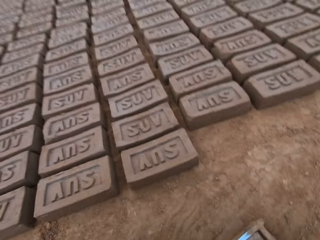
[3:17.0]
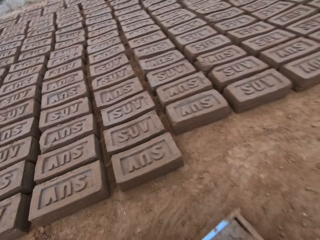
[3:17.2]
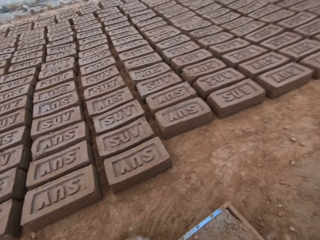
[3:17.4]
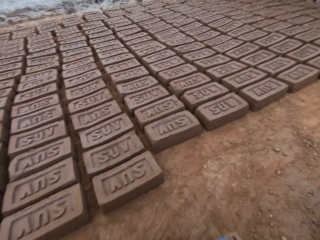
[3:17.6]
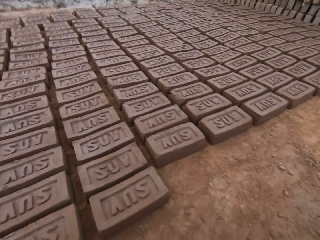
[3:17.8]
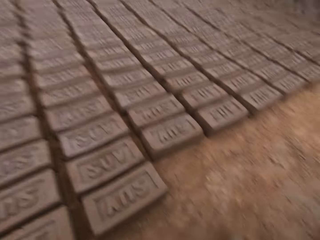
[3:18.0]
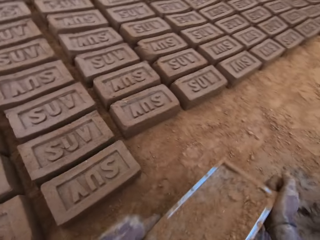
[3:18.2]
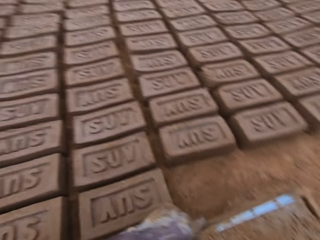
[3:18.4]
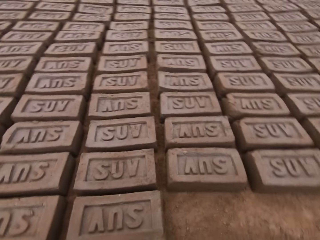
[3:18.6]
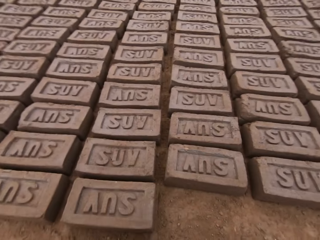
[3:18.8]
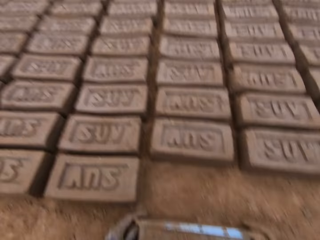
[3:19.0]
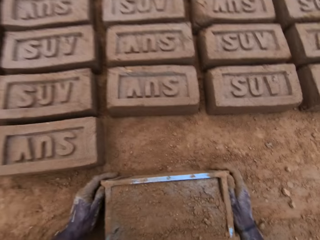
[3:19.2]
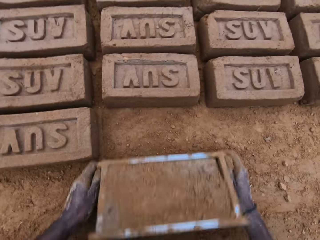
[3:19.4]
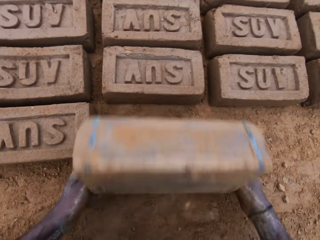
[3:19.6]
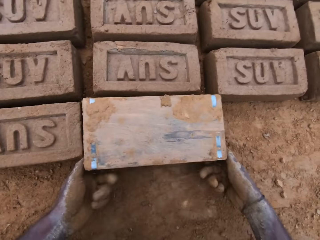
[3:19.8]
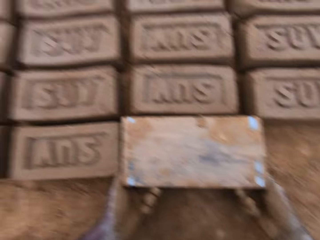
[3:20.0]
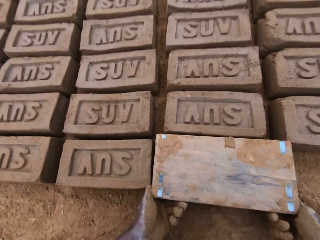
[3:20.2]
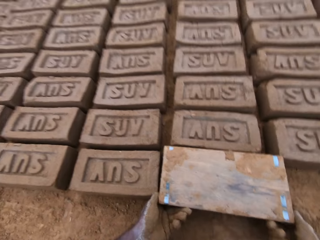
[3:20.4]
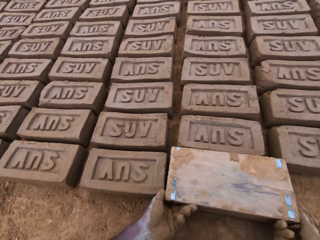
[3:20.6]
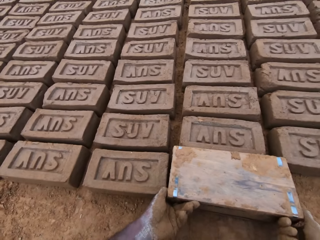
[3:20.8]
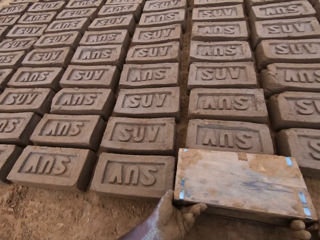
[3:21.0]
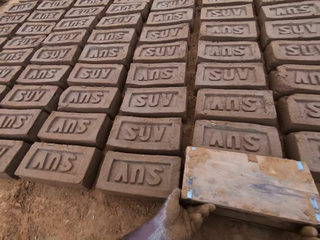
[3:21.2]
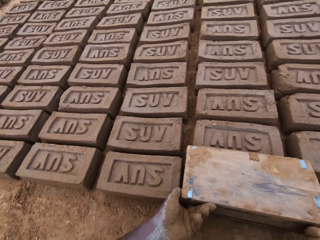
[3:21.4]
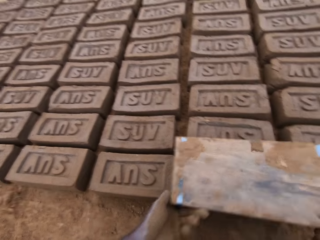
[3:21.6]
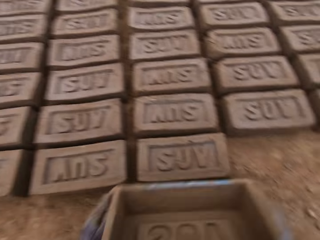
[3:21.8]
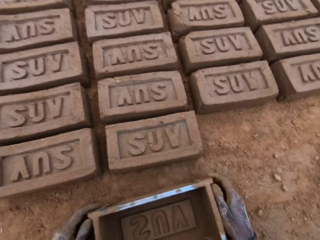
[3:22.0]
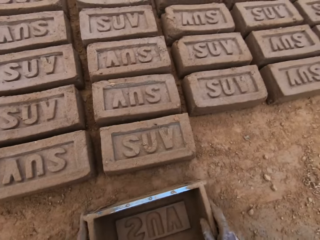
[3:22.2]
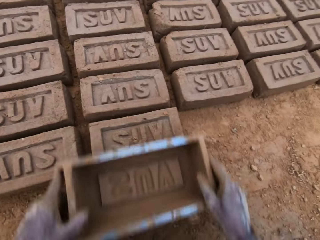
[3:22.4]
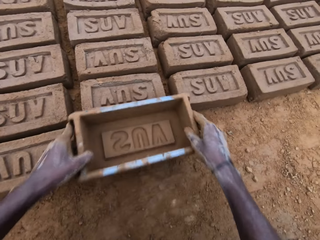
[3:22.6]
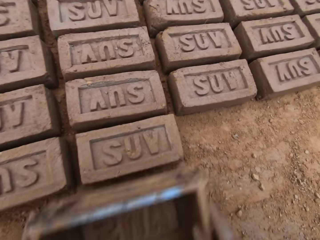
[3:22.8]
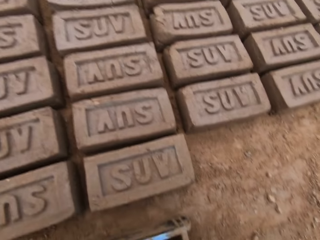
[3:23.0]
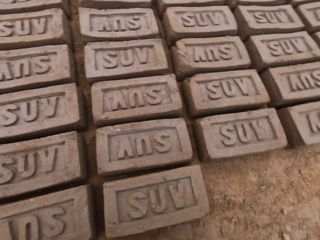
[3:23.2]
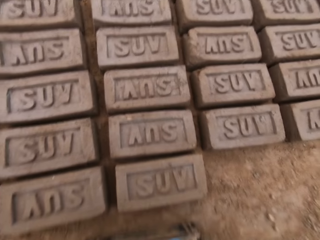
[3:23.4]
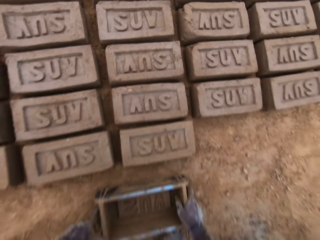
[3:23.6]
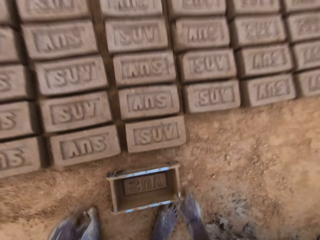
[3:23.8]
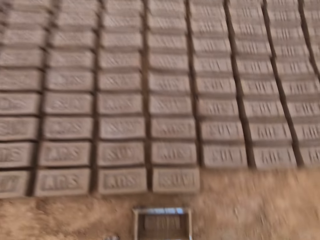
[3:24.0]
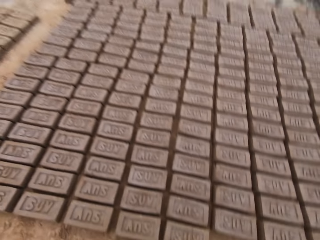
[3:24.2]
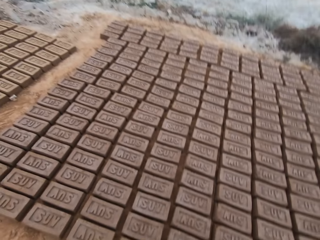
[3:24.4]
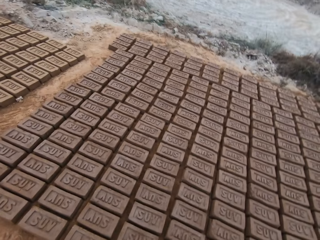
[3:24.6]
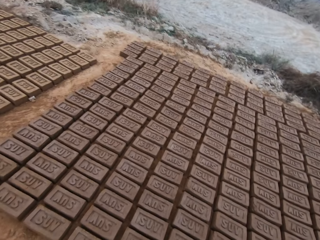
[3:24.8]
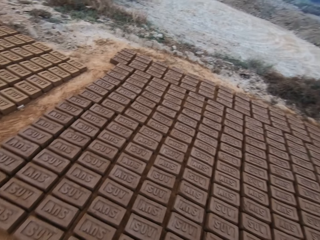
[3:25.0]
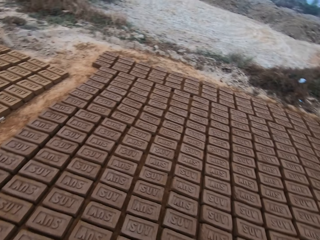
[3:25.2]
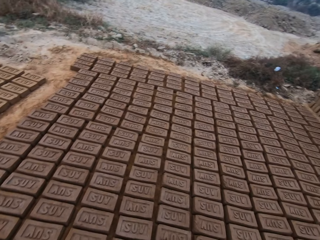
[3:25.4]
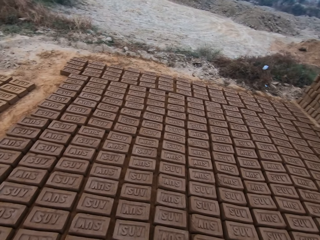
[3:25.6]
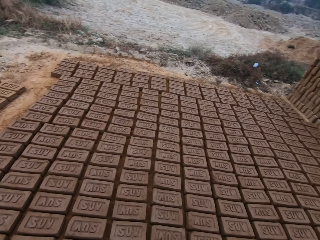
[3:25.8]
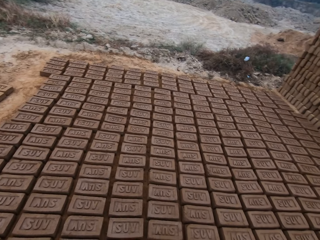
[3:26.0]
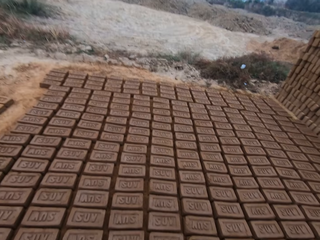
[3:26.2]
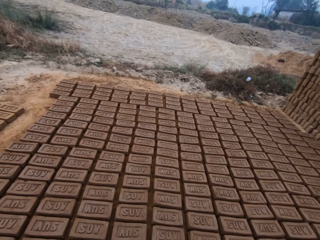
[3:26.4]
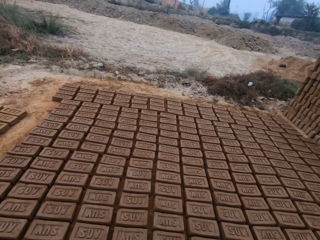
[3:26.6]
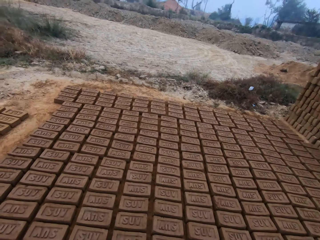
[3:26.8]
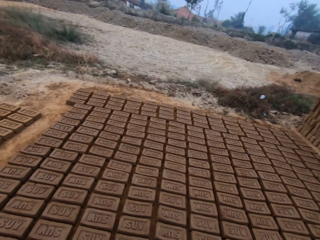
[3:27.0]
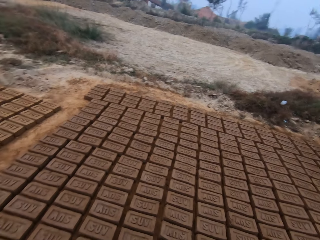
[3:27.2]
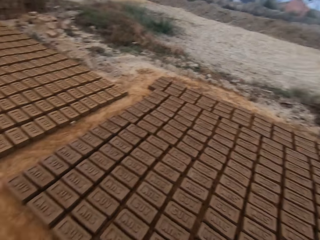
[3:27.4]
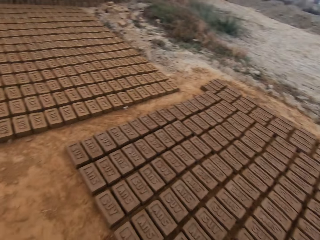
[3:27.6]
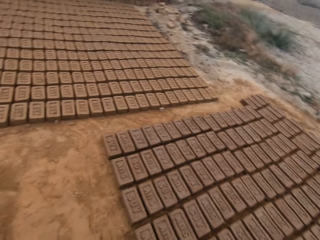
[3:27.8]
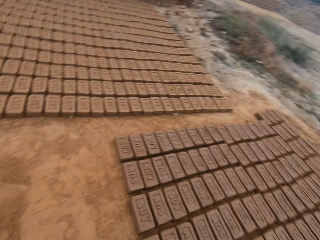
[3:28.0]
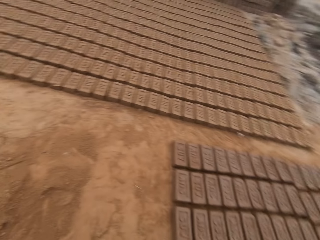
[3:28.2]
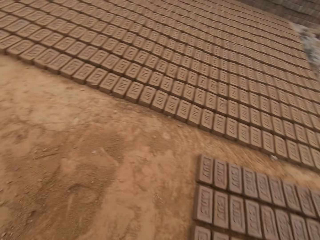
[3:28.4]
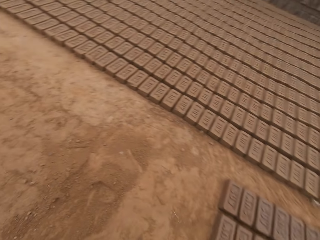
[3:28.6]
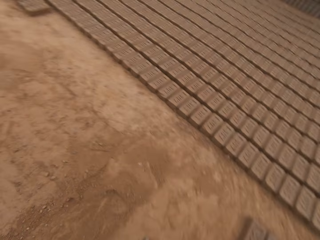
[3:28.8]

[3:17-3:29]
The camera wearer picks the brick mold from the ground and puts the brick mold on the ground. They turn the brick mold upside down on the ground. They lift the brick mold from the ground and put the brick mold on the ground. They raise the brick mold from the ground and put the brick mold on the ground. They stand from the ground. They look around the field.

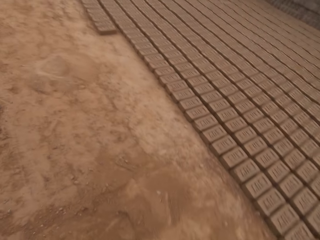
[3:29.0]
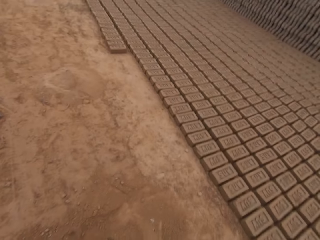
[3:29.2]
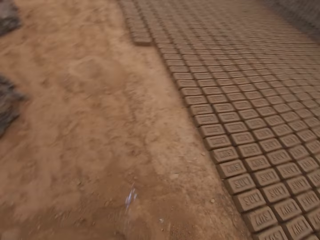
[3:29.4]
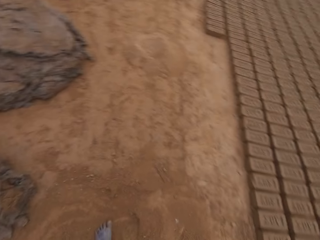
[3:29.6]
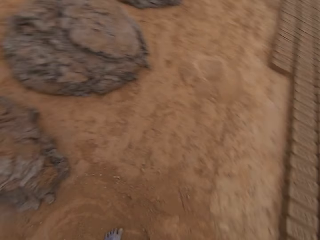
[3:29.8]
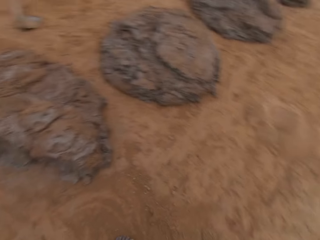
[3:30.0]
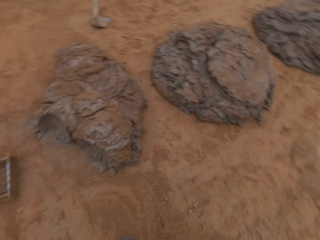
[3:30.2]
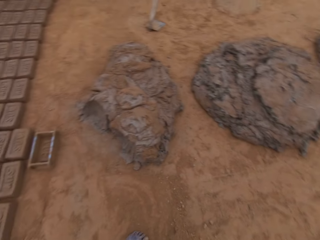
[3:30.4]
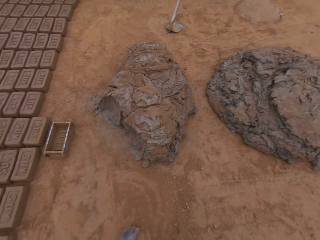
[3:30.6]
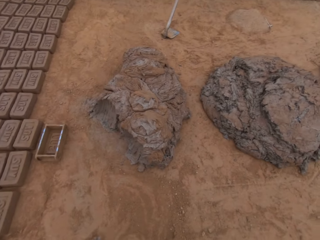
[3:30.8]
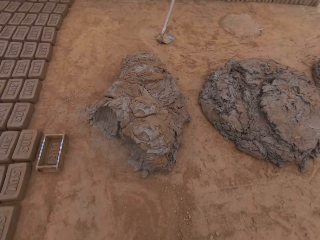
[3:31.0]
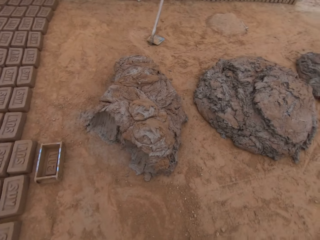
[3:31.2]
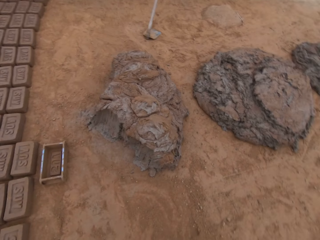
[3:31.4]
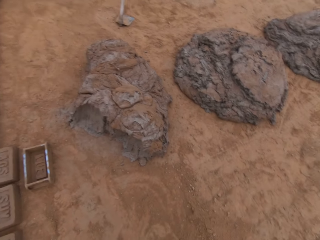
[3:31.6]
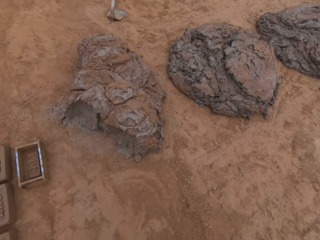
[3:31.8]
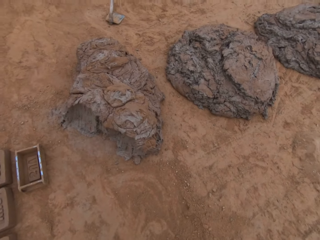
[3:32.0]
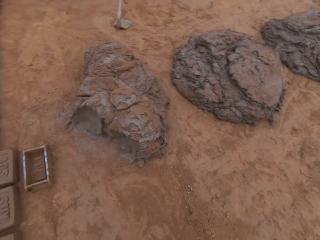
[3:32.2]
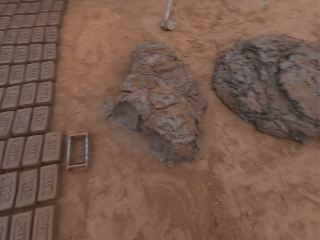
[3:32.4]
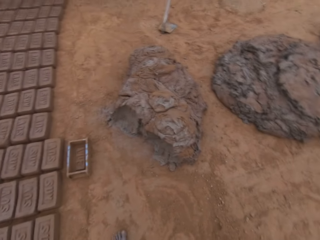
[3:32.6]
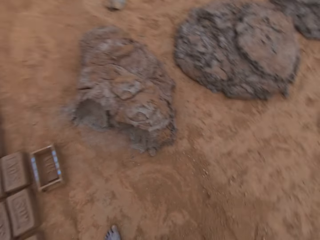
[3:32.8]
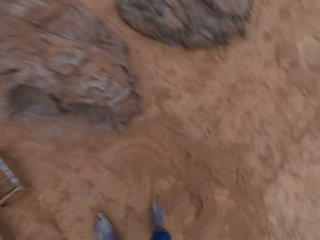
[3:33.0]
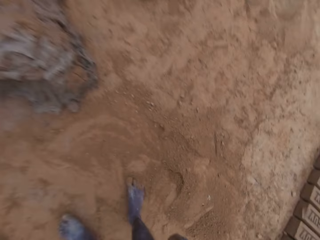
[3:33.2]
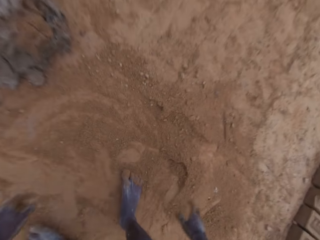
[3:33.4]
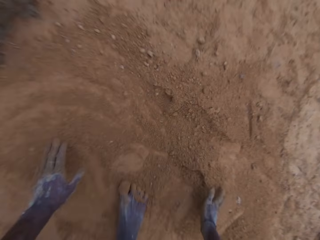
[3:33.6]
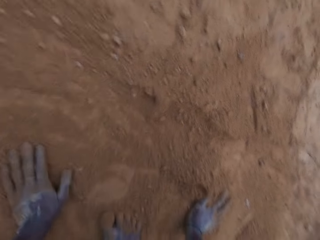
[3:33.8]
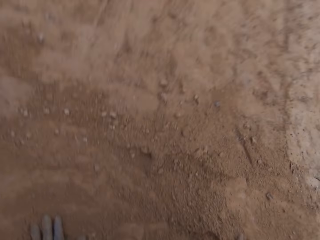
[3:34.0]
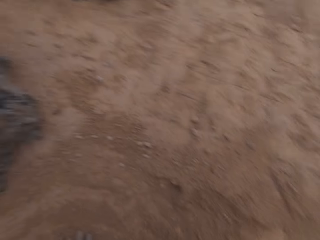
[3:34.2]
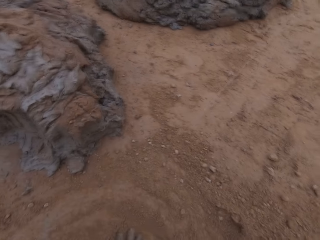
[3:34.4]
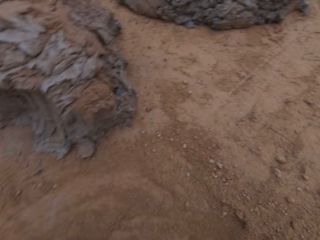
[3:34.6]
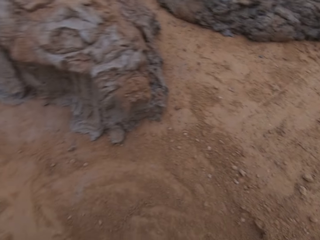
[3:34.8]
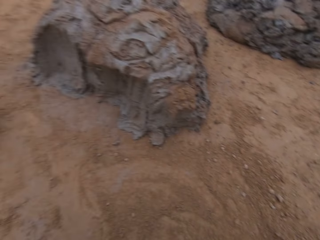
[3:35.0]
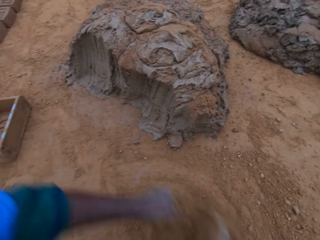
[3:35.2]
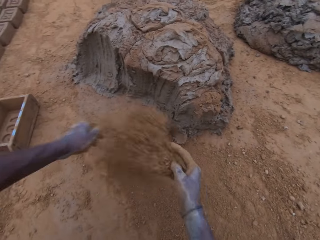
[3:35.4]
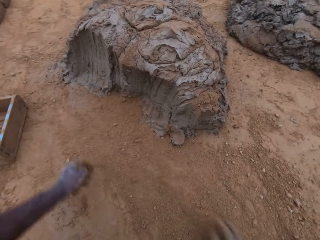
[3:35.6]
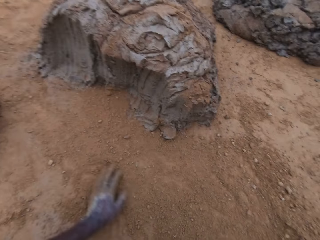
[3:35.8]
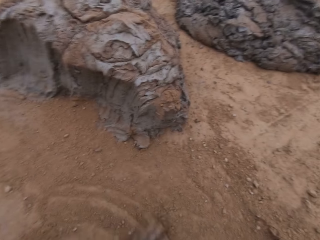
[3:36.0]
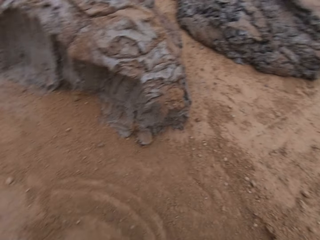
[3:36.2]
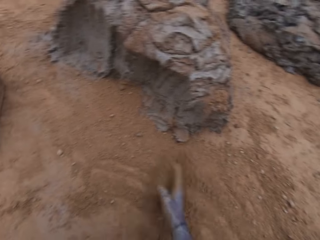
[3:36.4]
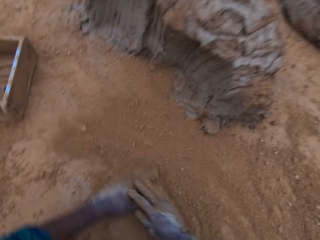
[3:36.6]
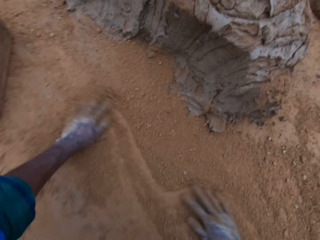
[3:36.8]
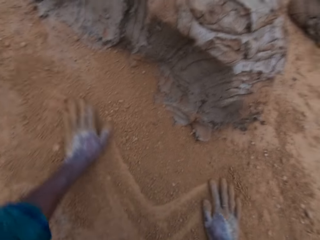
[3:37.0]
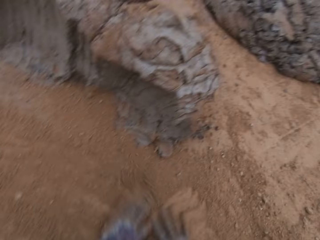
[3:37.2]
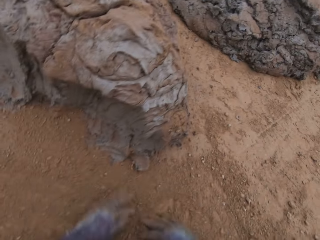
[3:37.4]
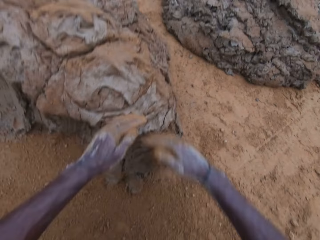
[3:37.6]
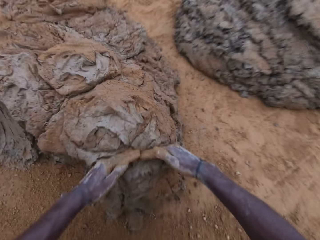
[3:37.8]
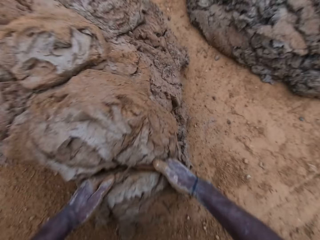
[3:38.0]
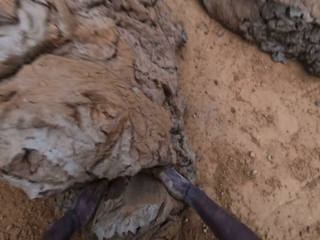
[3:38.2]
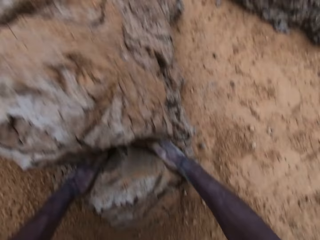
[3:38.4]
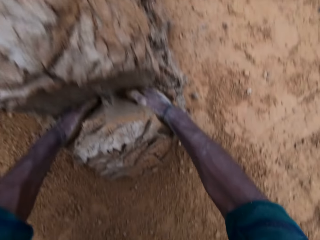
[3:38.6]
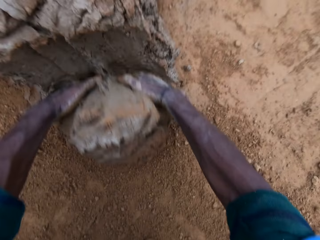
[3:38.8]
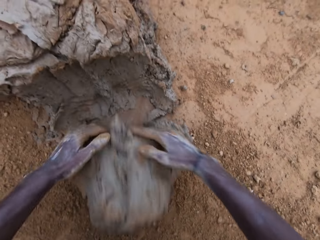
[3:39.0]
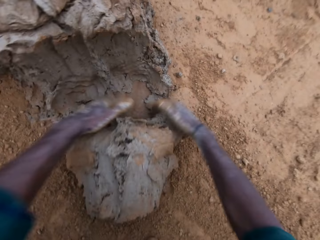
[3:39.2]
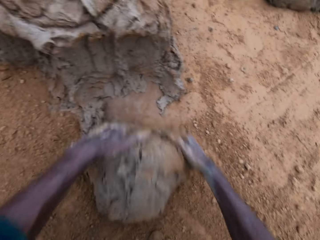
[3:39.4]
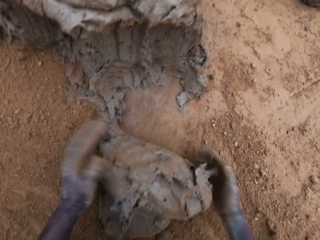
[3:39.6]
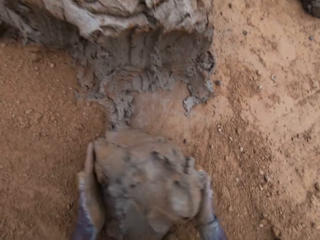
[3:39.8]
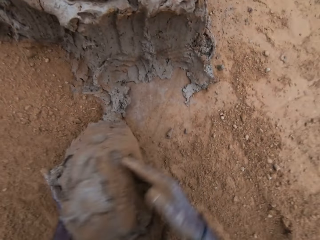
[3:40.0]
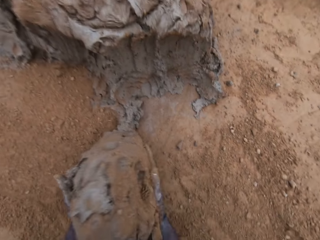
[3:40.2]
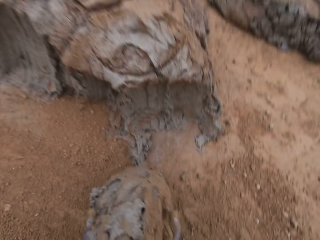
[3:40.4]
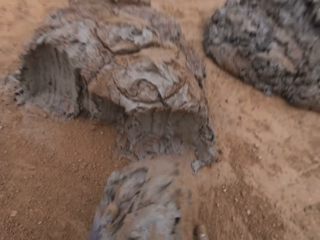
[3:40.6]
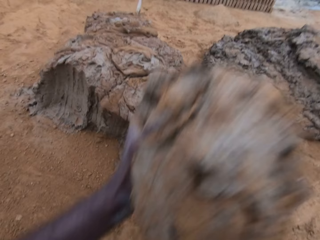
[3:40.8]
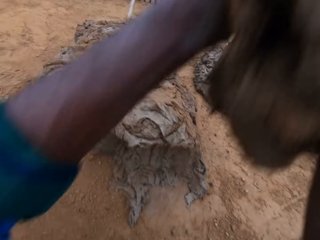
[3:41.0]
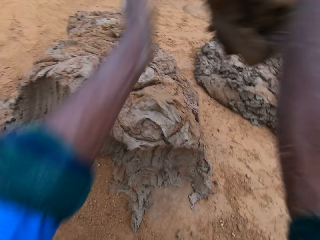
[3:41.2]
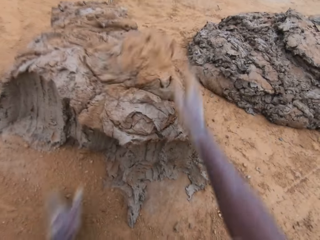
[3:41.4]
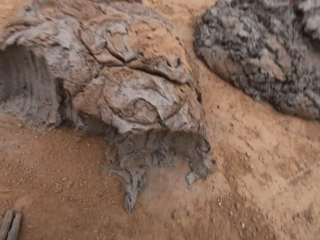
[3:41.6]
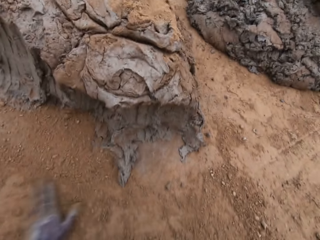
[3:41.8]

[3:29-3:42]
The camera wearer bends on the field. He moves soil on the ground with his hands. He fetches clay from the ground with his hands. He cuts some mortar from the big lump. He picks clay from the ground. He wraps the mortar with sand together. He throws the clay back on the clay on the ground.
